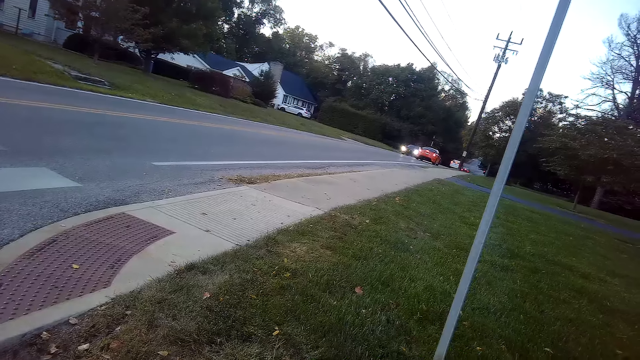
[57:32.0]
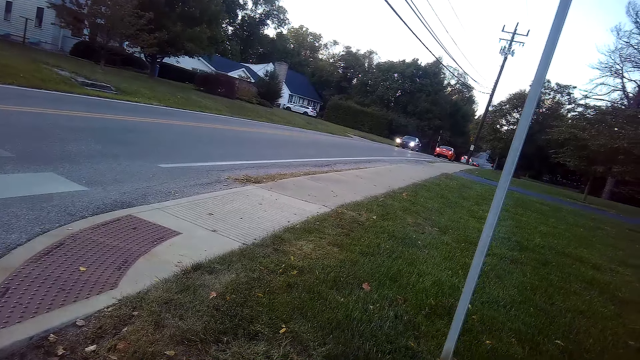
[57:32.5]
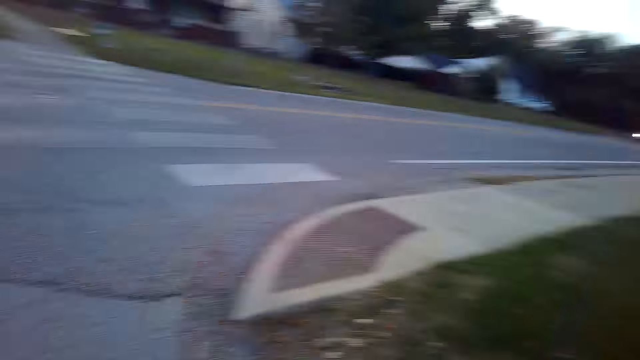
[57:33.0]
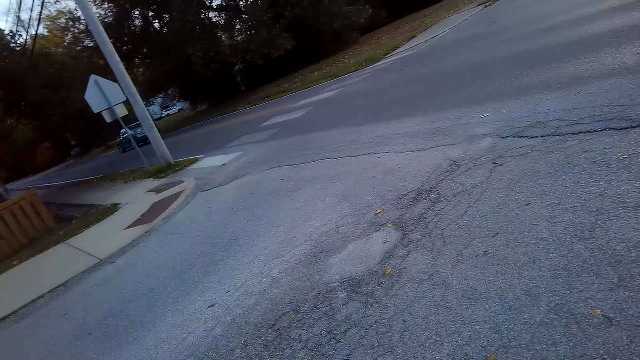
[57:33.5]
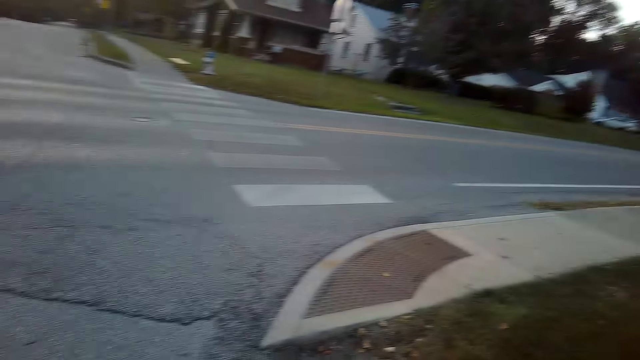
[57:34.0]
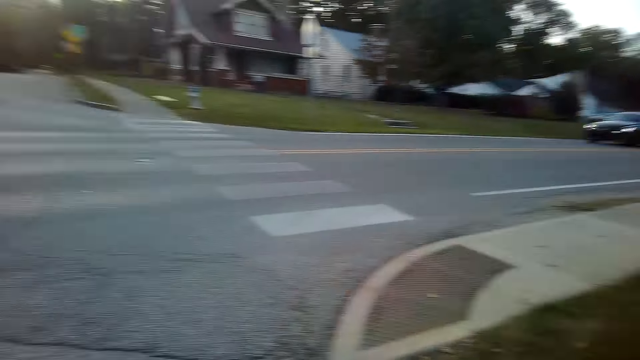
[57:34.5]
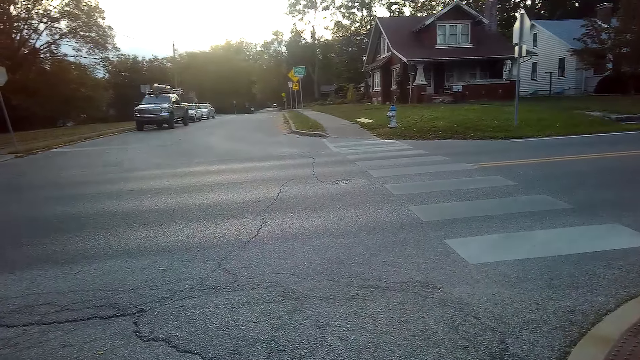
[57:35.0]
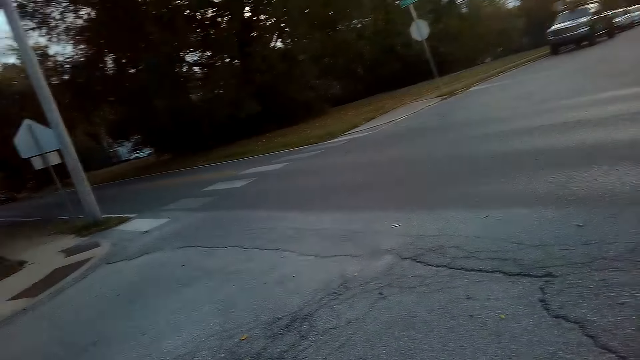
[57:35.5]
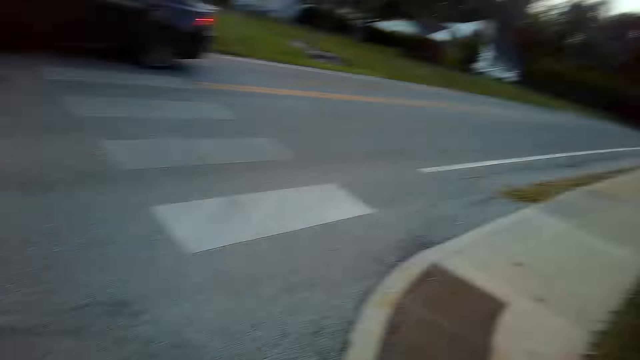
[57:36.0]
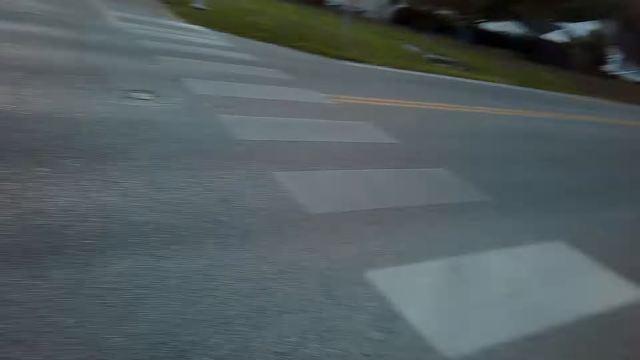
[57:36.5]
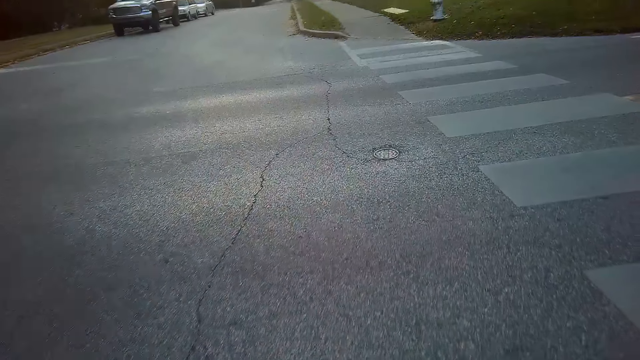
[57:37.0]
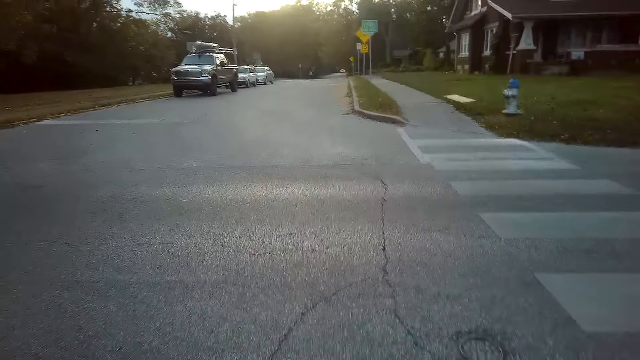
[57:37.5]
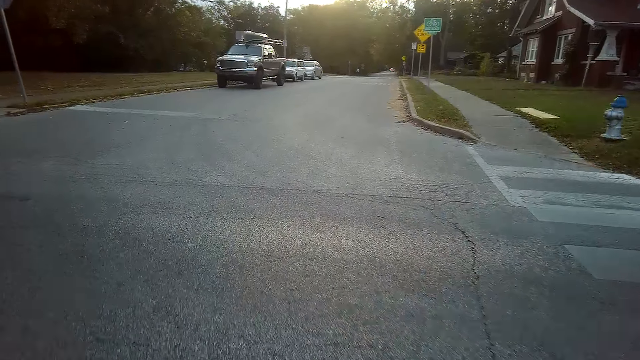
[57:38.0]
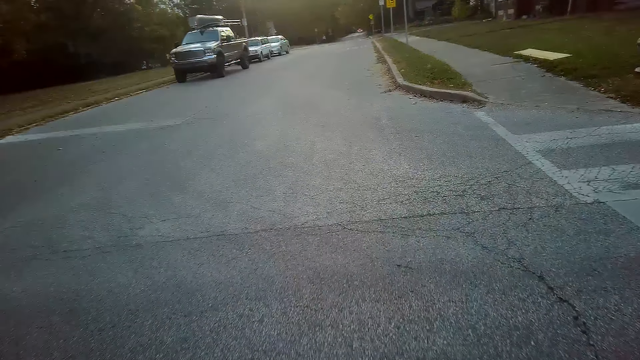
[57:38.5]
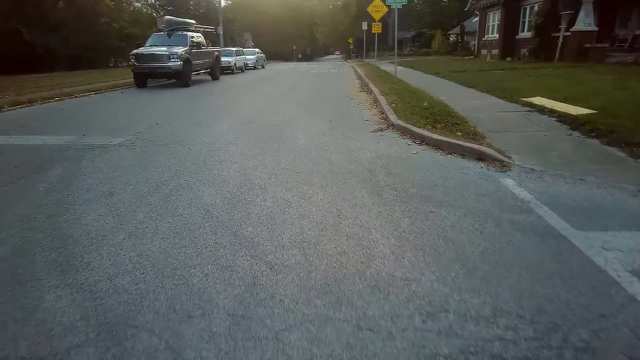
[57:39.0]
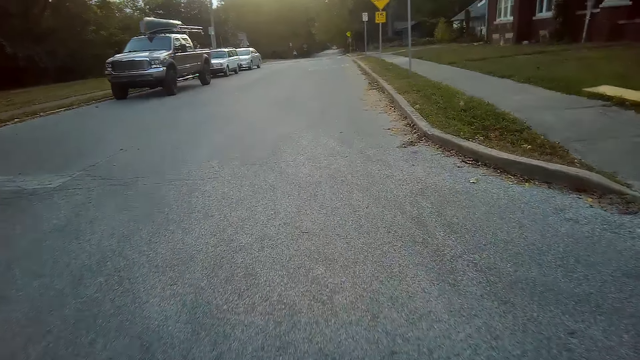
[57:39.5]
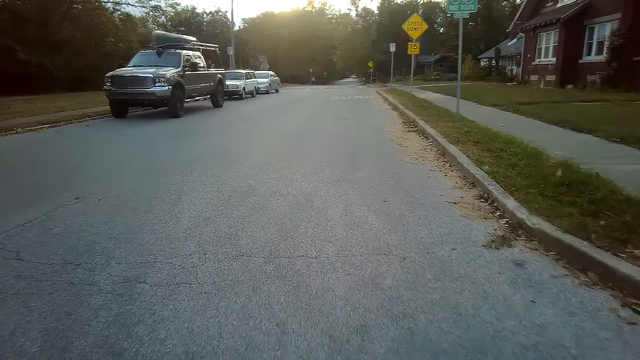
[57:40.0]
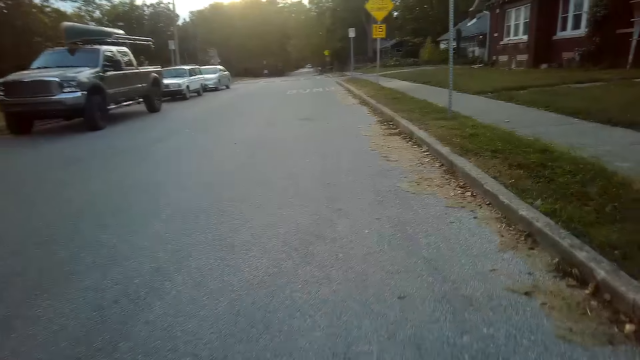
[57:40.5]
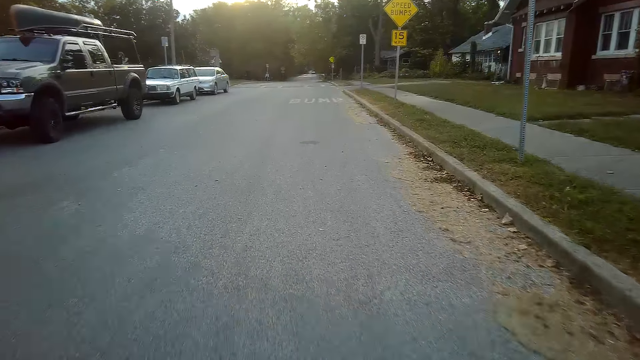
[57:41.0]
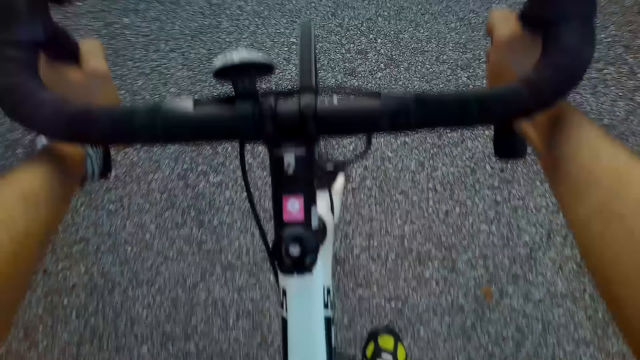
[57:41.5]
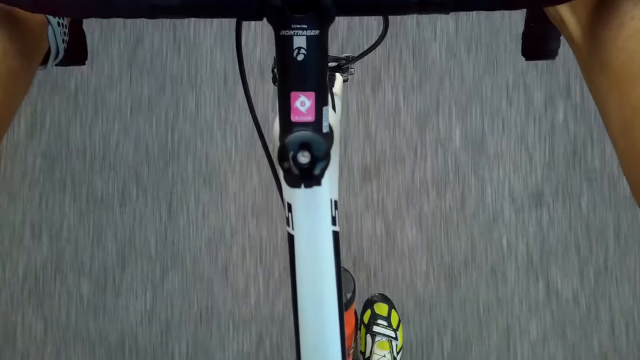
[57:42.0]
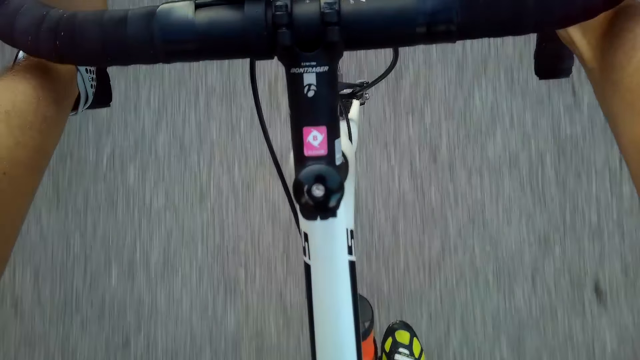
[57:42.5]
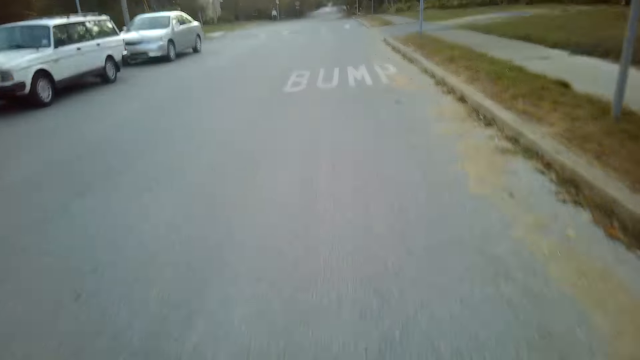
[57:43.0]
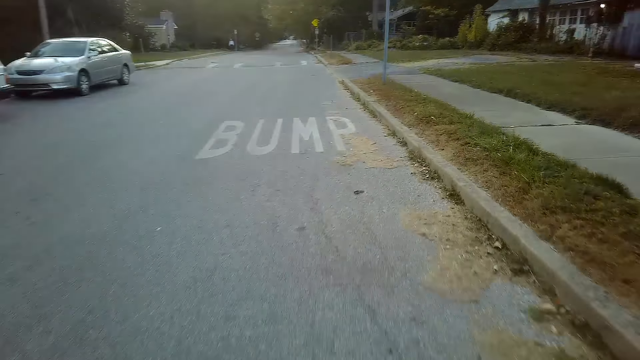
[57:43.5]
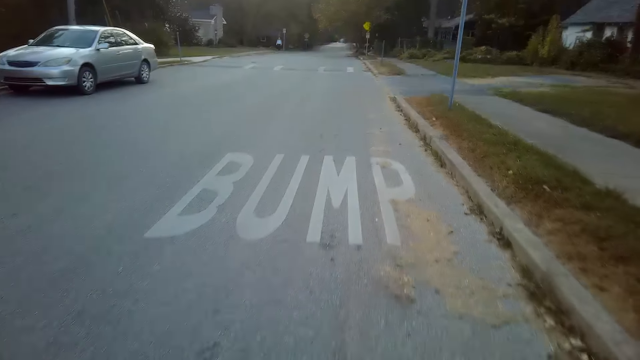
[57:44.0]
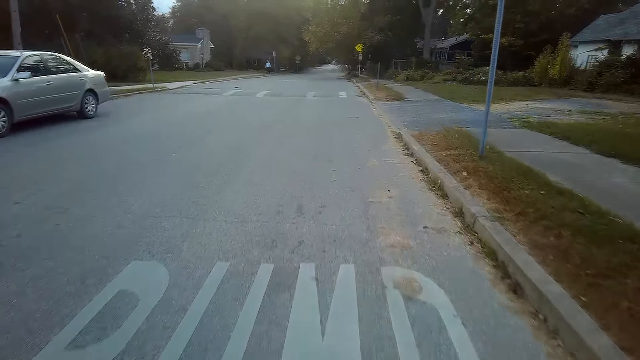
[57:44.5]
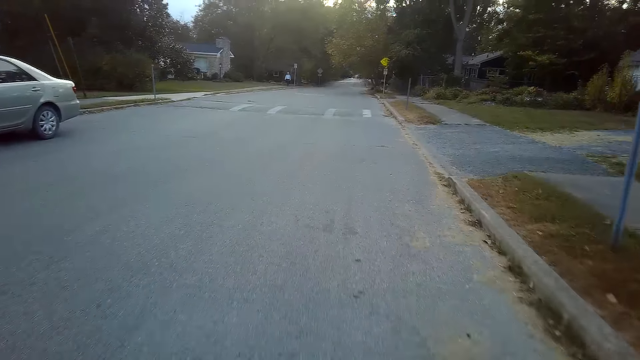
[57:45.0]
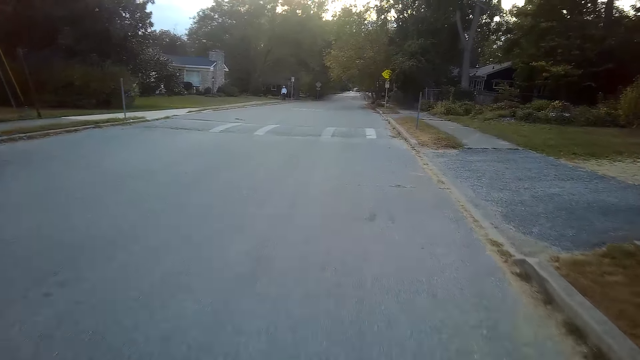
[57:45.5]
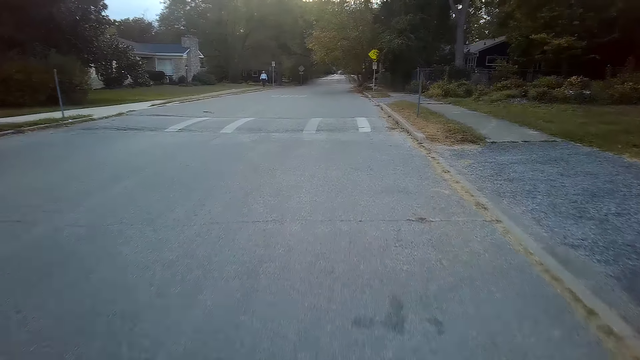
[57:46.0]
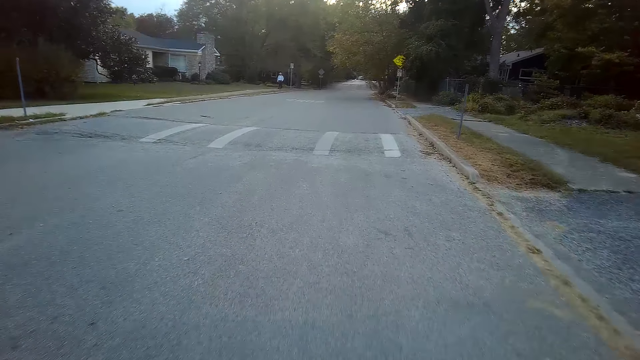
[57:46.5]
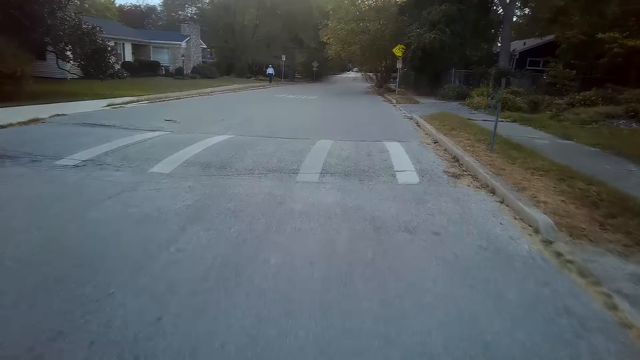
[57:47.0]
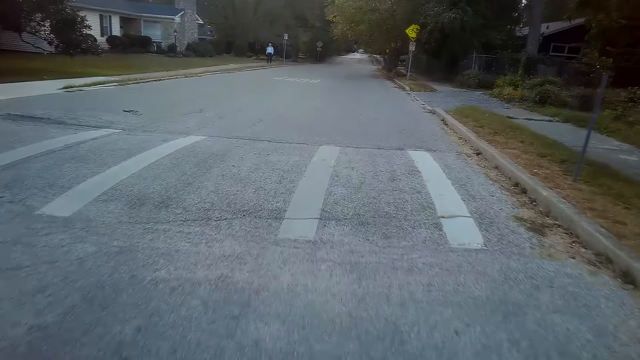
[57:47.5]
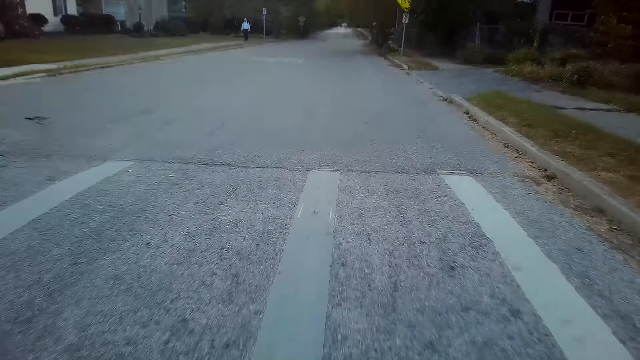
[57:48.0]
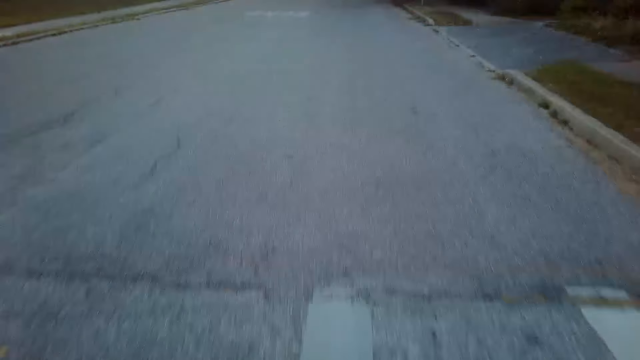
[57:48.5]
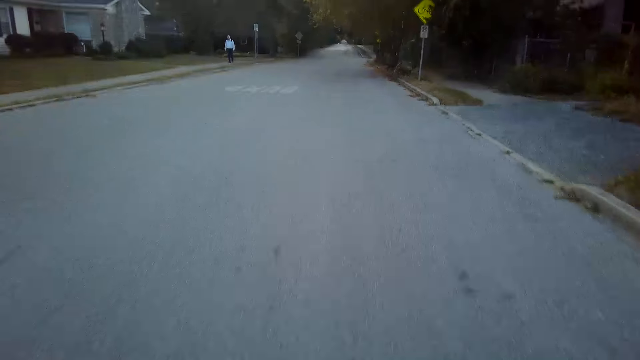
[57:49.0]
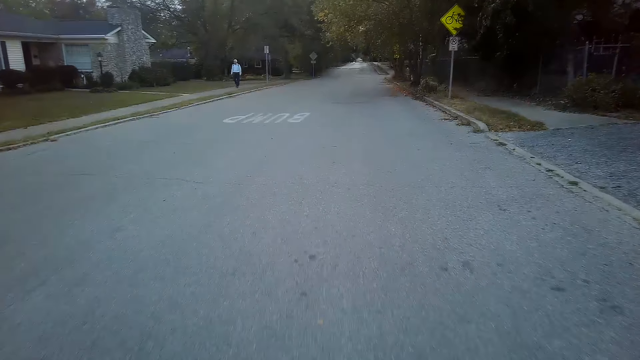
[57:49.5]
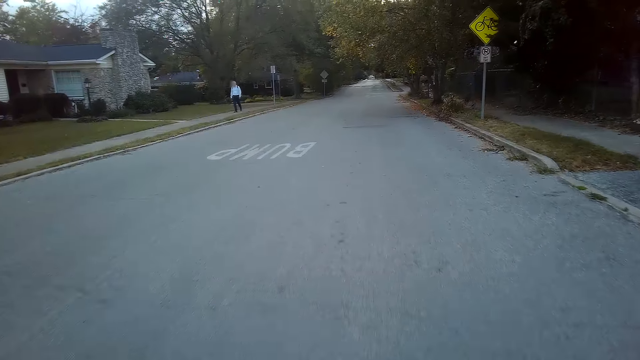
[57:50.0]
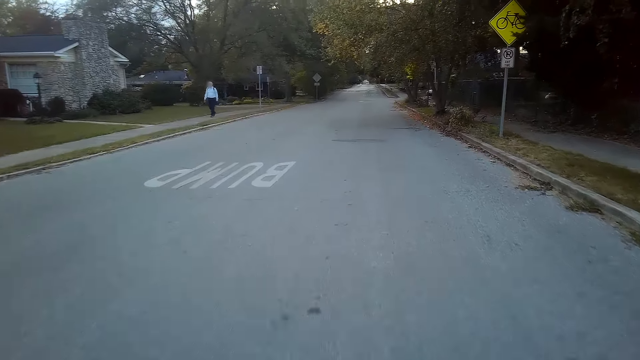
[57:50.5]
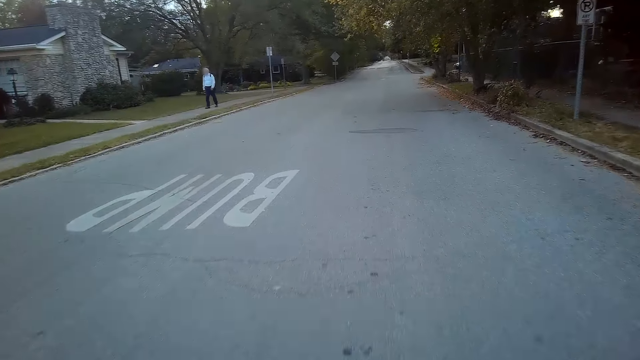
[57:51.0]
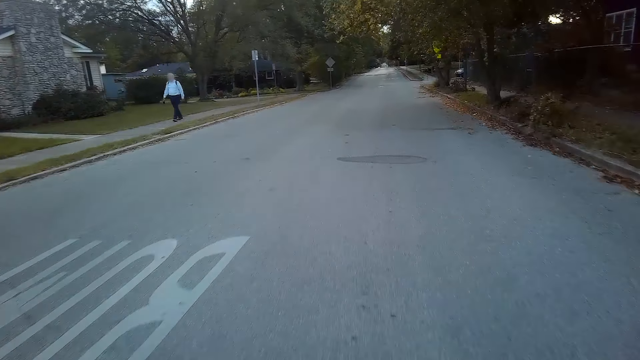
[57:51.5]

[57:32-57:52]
The camera wearer stops on the road. They look around. They ride a bicycle on the road. They look at the bicycle. They ride the bicycle.
